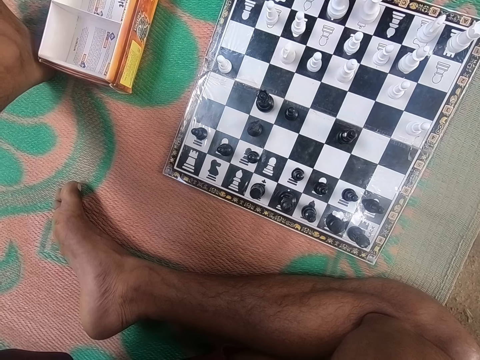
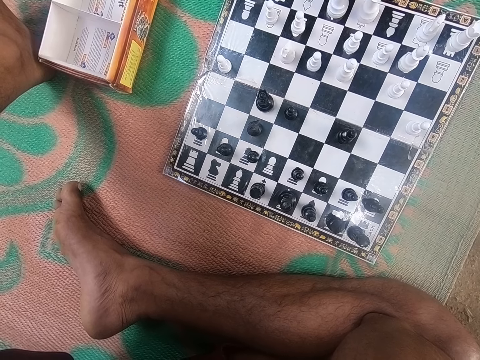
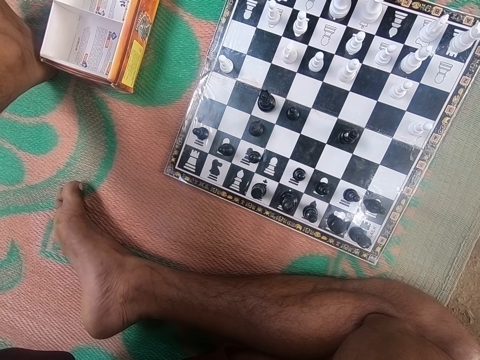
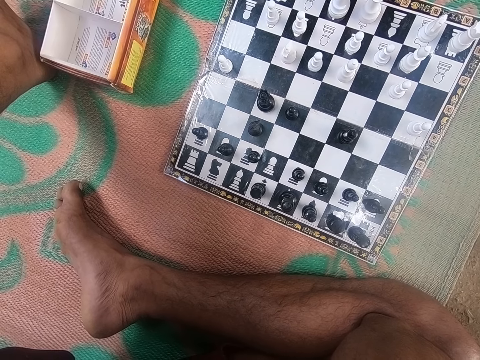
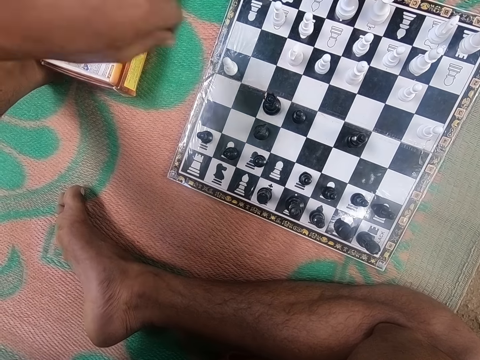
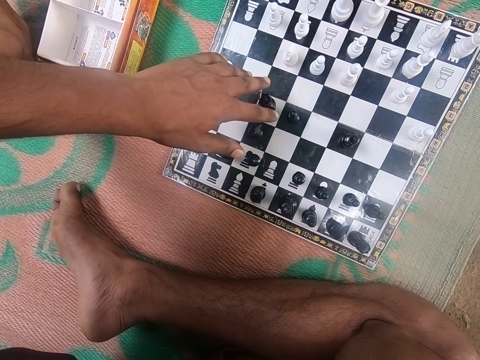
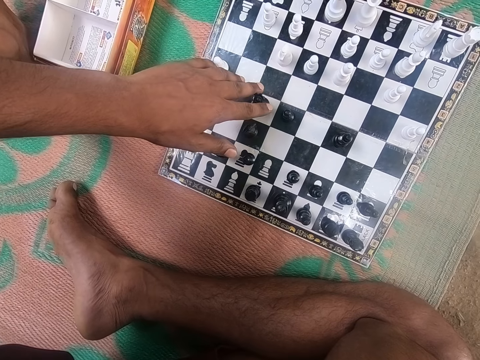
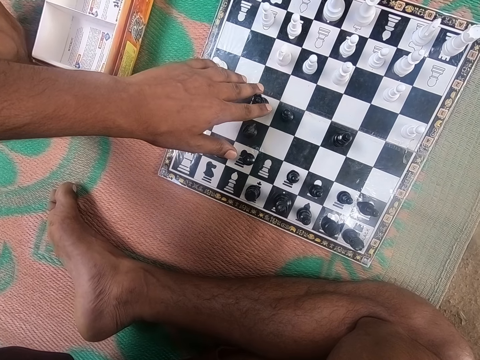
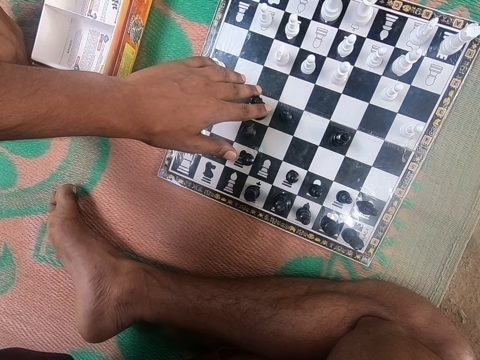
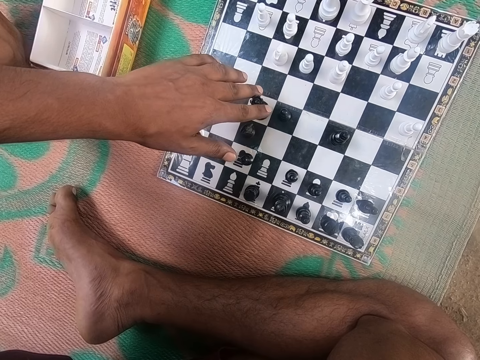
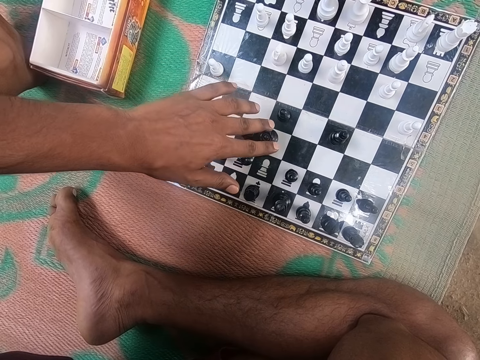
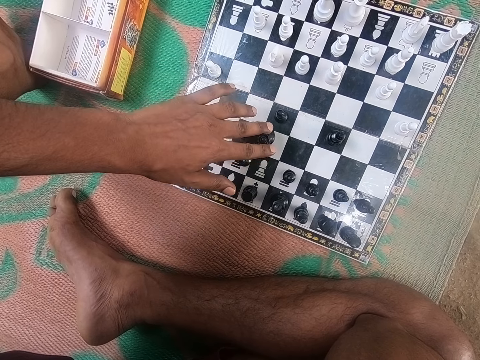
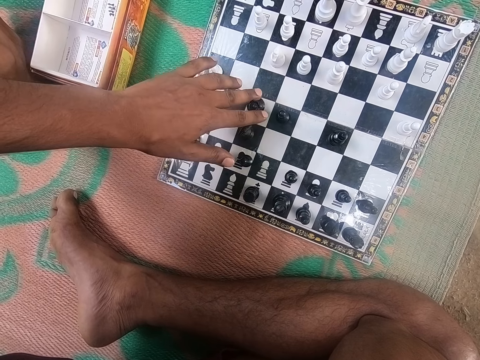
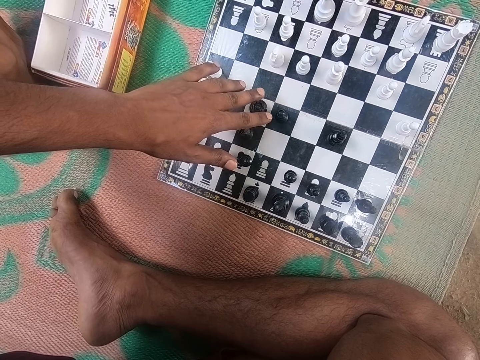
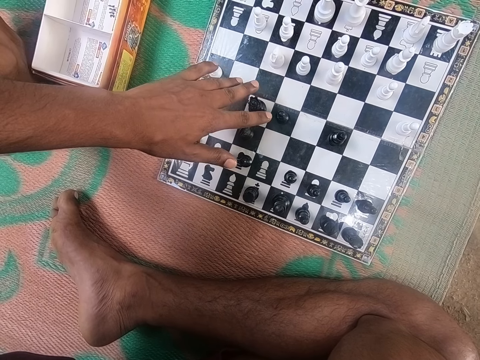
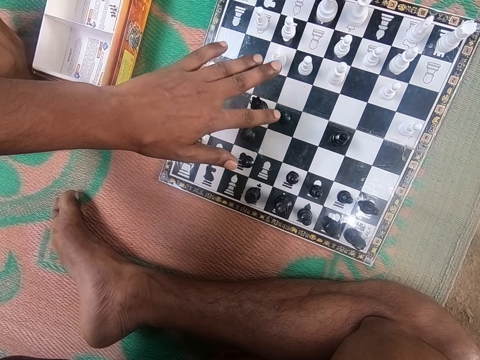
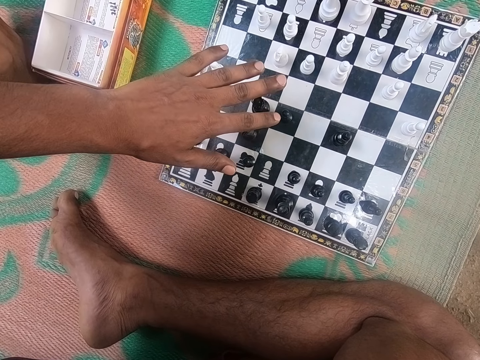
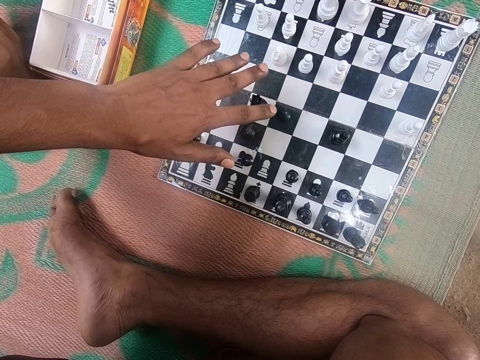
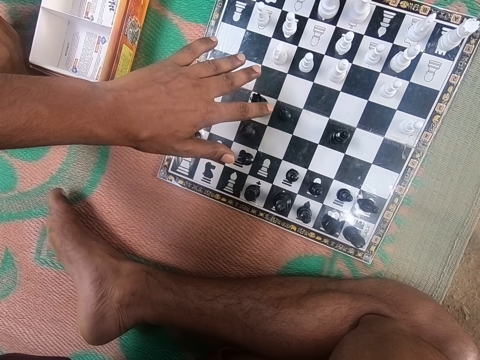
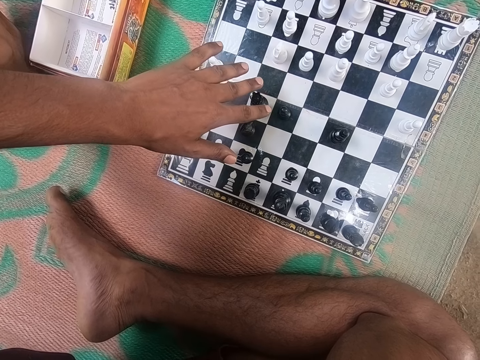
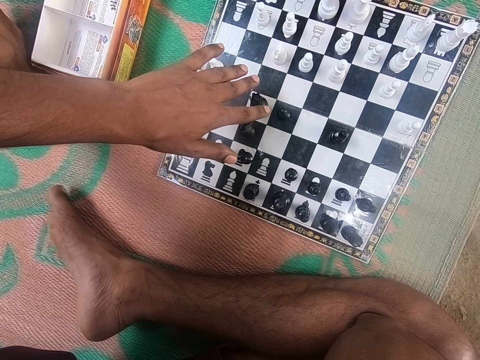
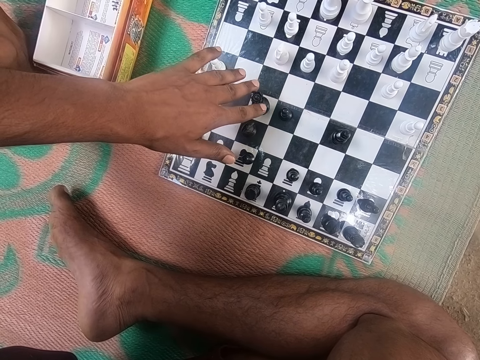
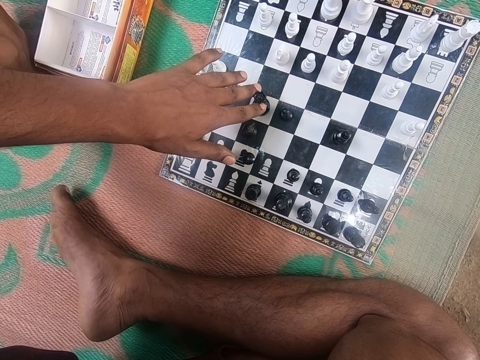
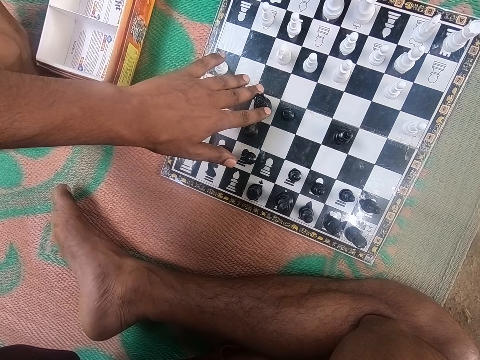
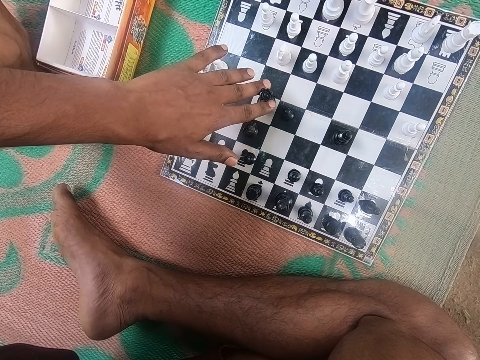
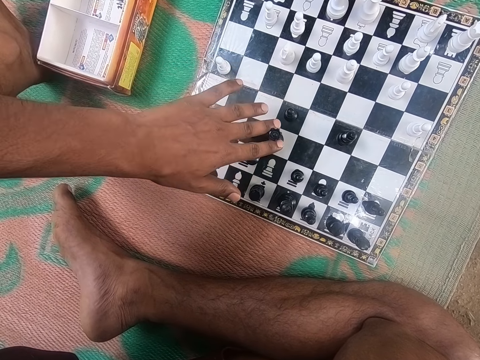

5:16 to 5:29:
The camera wearer looks at the chess. A man talks to the camera wearer. The camera wearer touches the black chess piece. They move a piece on the chess board. They look at the chess and talk to the man. They look at the chess and play.

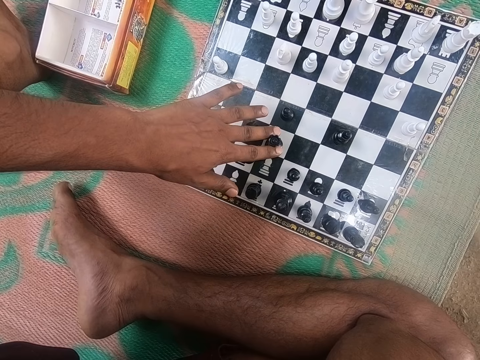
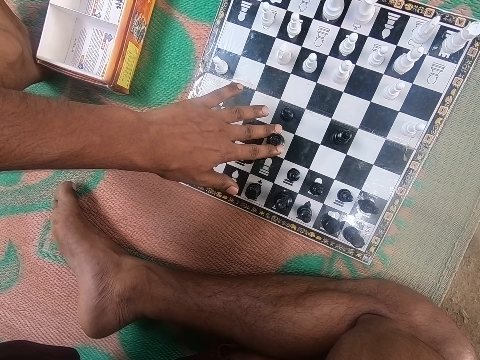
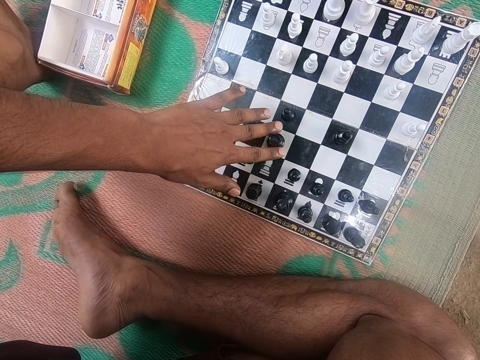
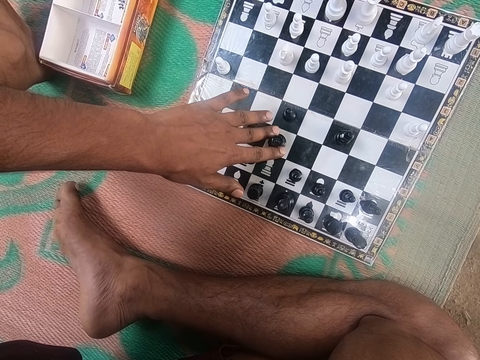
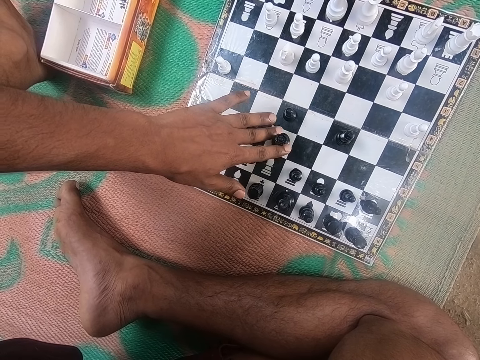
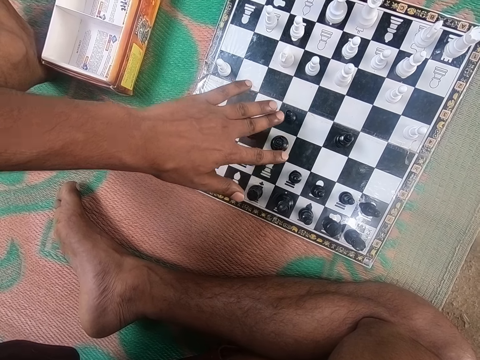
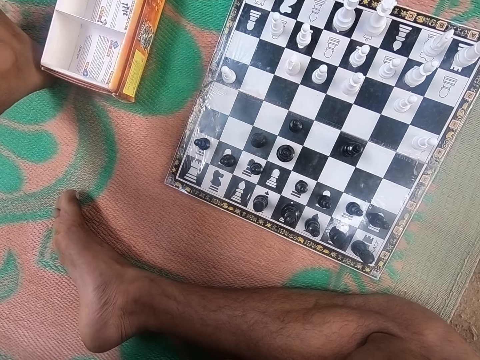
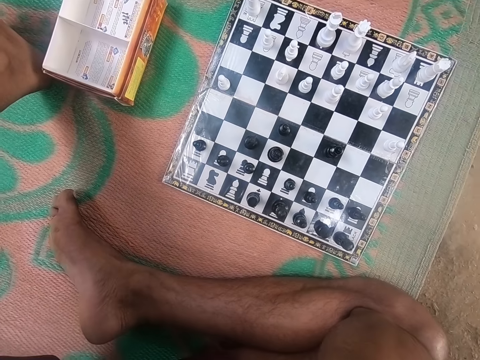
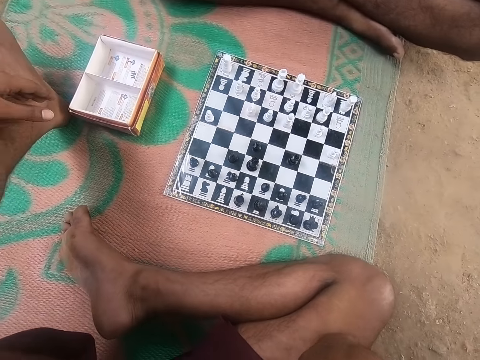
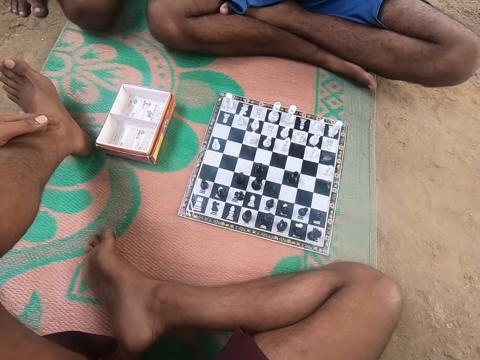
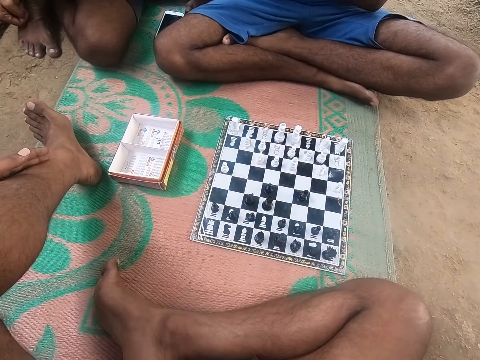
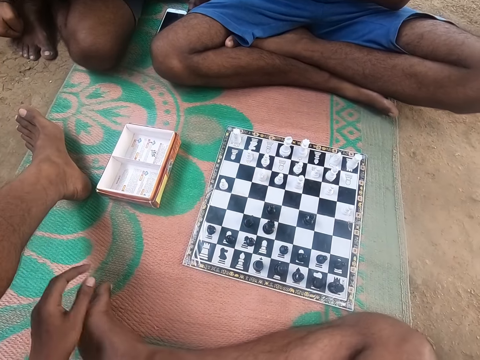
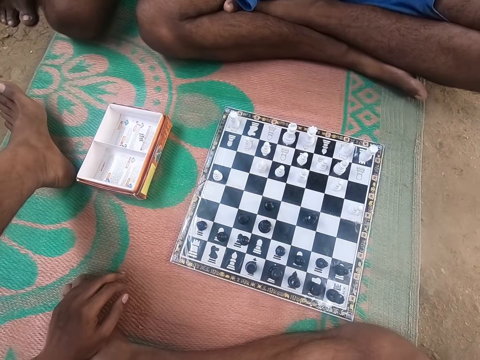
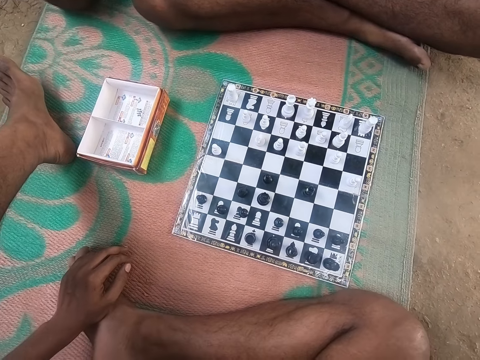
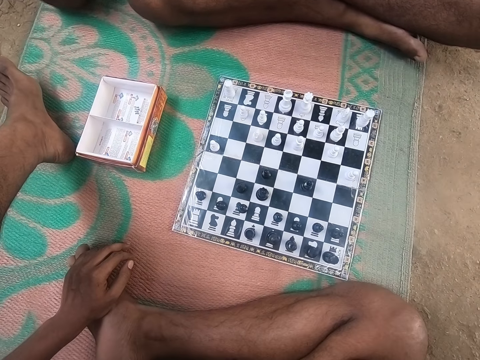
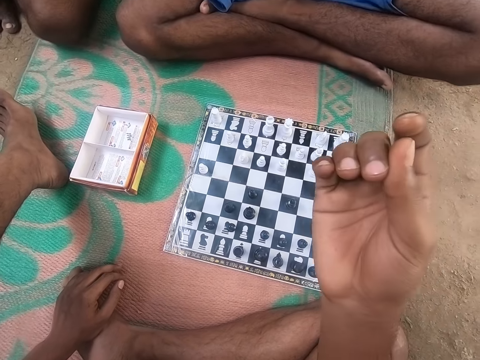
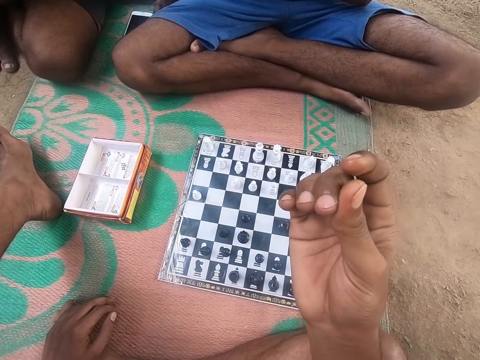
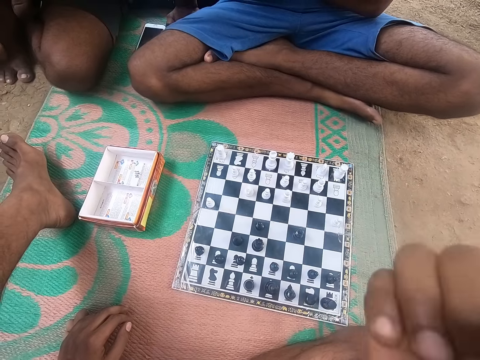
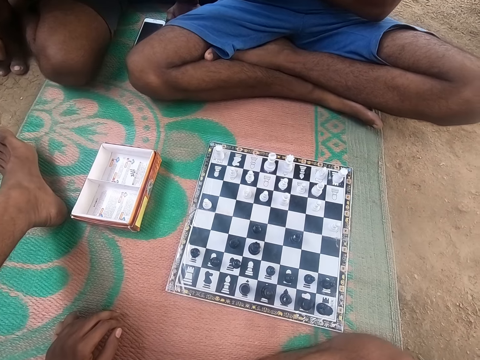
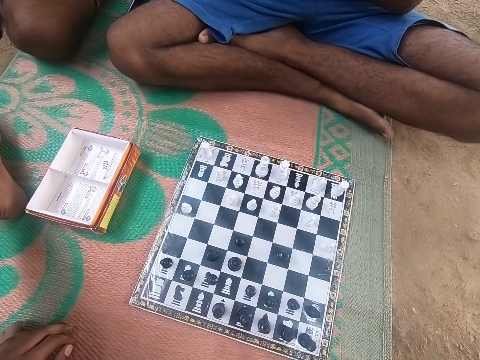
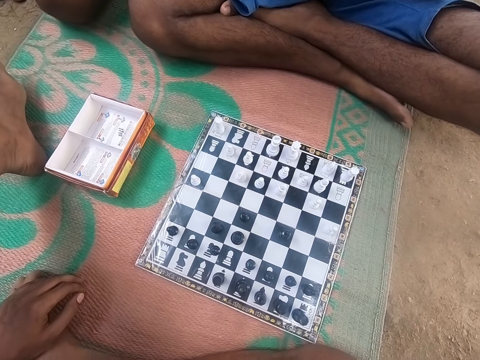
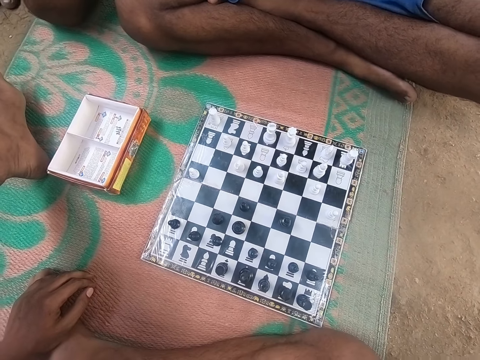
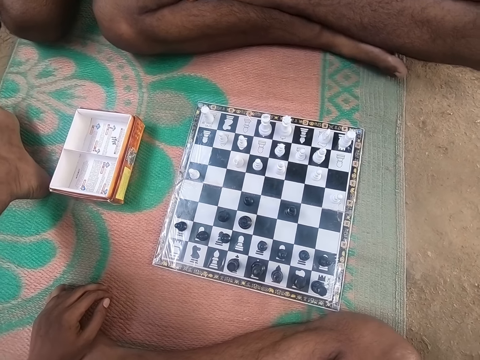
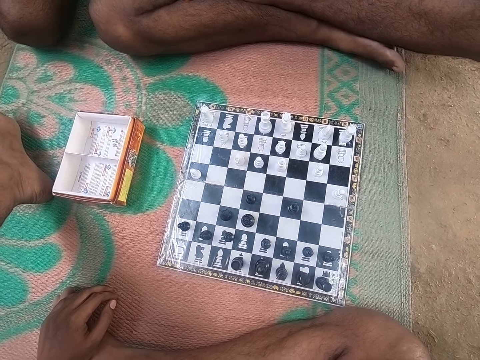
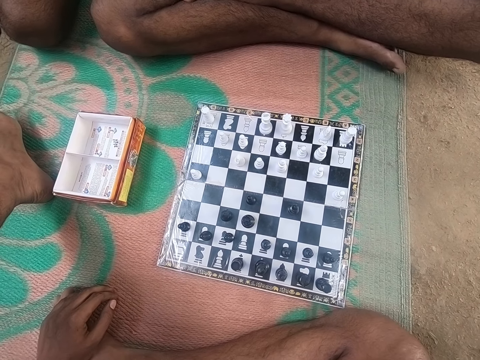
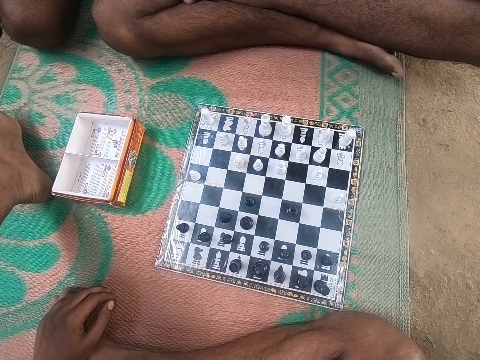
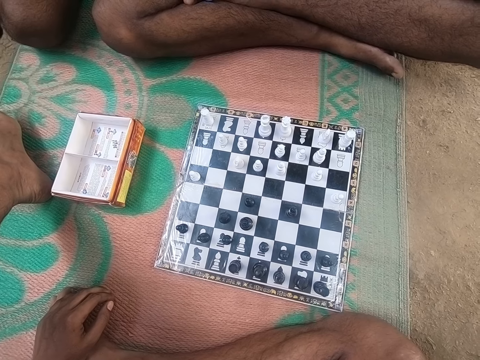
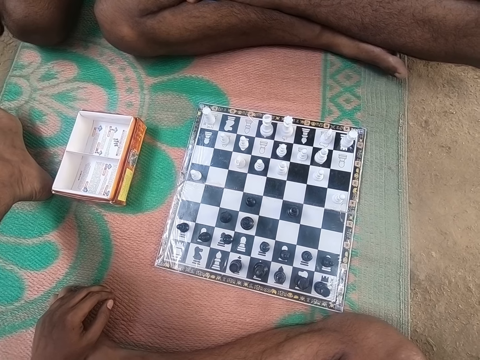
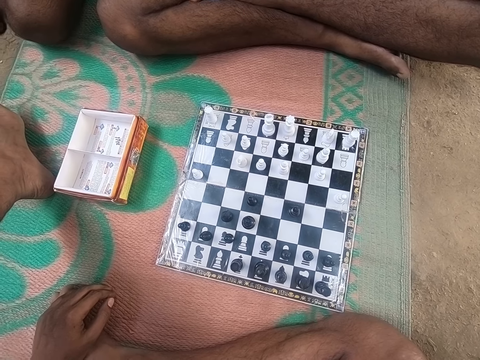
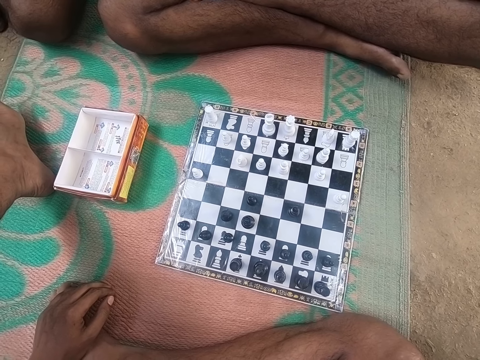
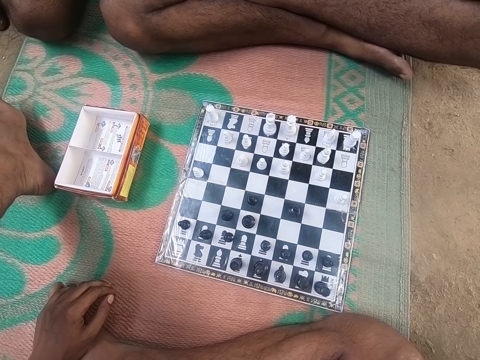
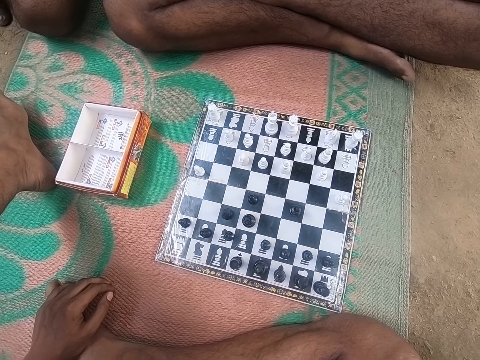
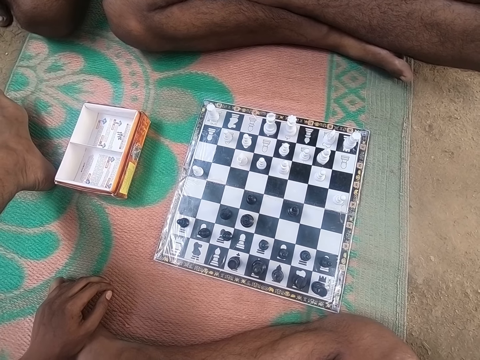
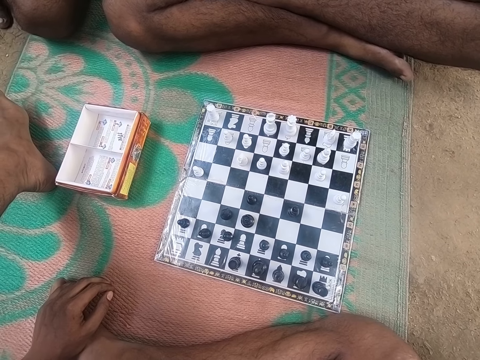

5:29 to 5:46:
The camera wearer looks around the chess board. A man looks around the chess board. The camera wearer checks his hand. He looks at the chess. The man looks around the chess board. The camera wearer looks around the chess board.
